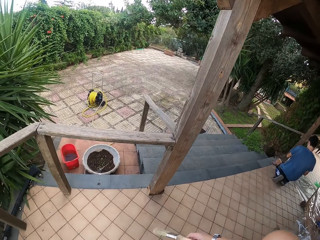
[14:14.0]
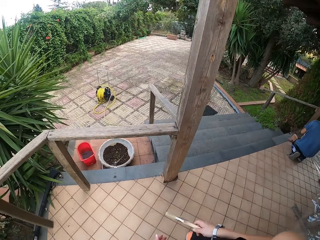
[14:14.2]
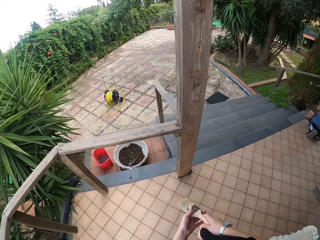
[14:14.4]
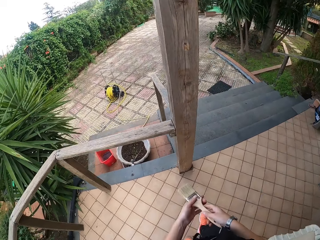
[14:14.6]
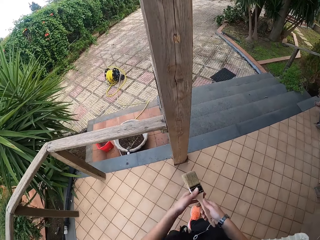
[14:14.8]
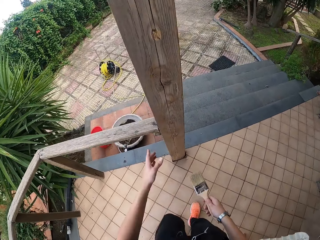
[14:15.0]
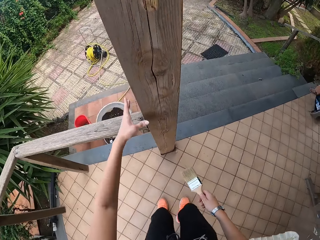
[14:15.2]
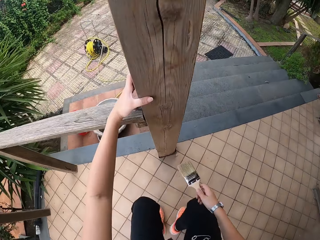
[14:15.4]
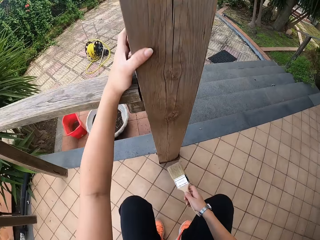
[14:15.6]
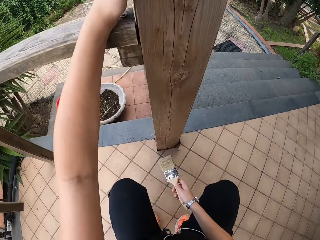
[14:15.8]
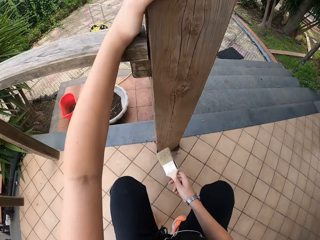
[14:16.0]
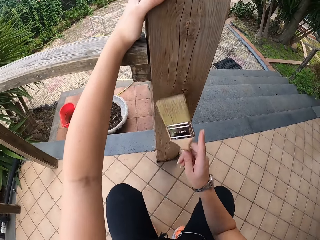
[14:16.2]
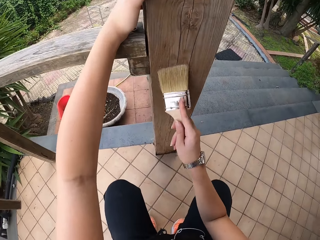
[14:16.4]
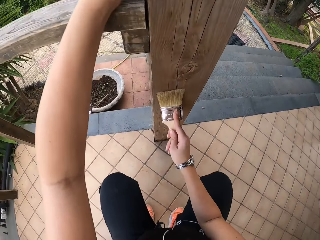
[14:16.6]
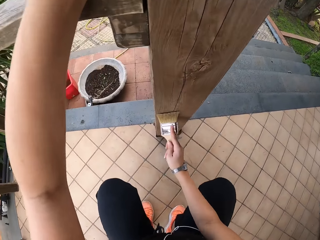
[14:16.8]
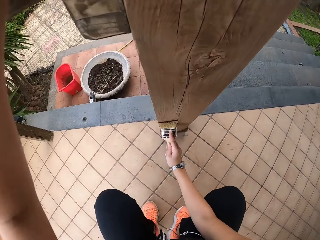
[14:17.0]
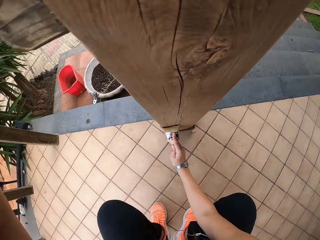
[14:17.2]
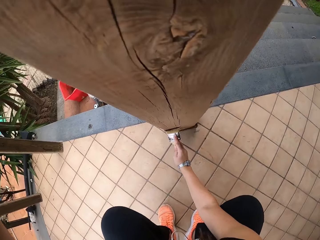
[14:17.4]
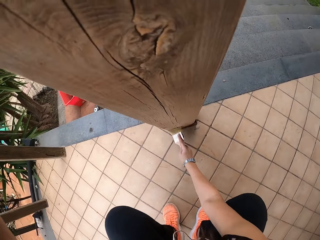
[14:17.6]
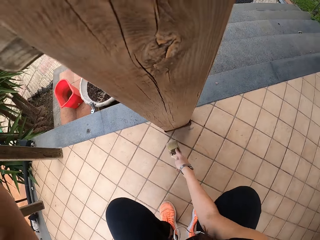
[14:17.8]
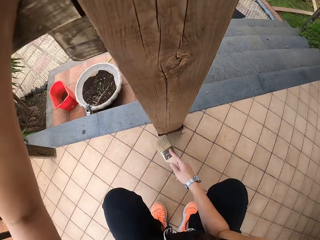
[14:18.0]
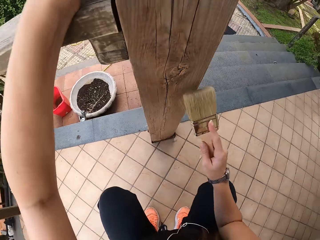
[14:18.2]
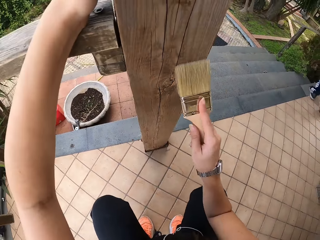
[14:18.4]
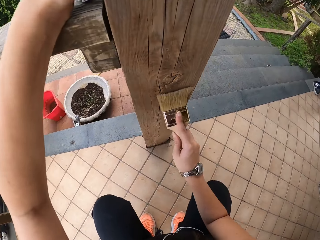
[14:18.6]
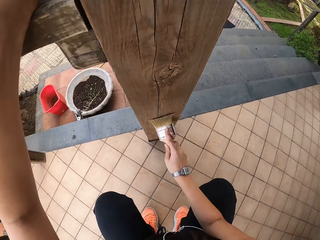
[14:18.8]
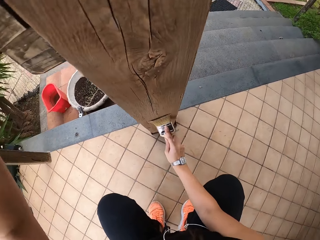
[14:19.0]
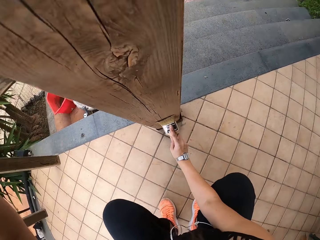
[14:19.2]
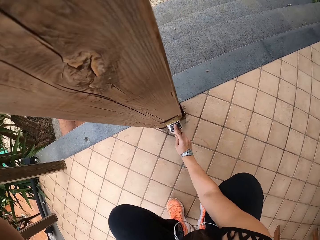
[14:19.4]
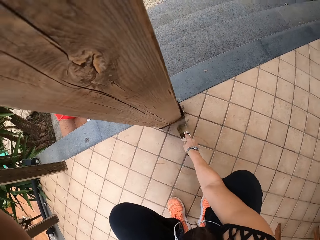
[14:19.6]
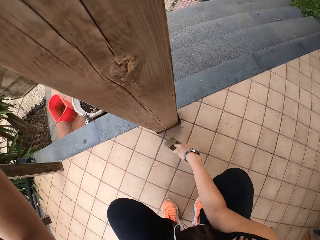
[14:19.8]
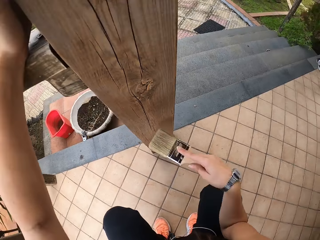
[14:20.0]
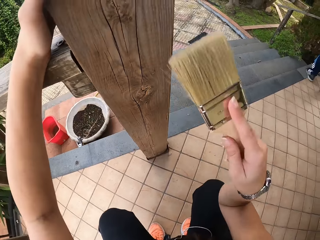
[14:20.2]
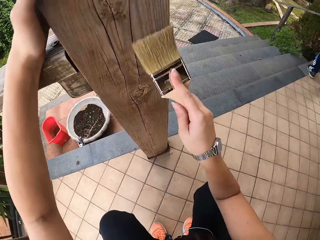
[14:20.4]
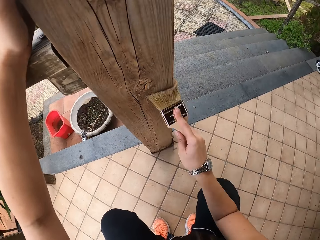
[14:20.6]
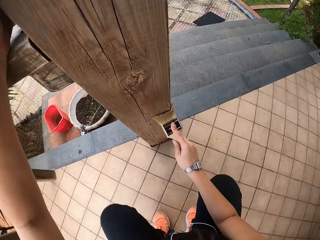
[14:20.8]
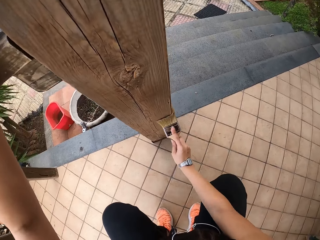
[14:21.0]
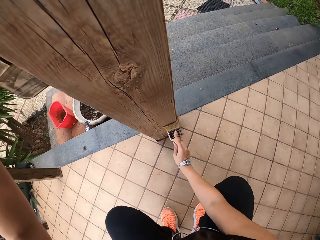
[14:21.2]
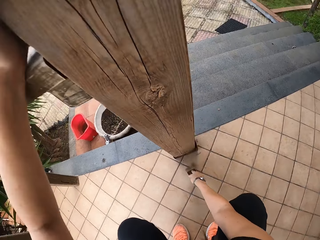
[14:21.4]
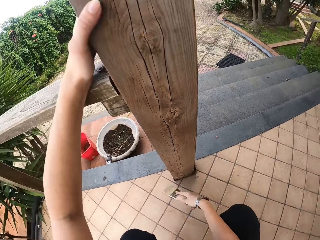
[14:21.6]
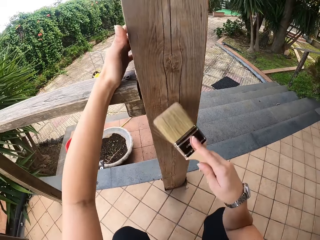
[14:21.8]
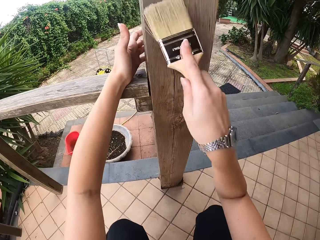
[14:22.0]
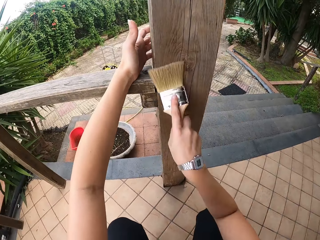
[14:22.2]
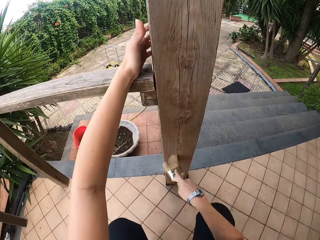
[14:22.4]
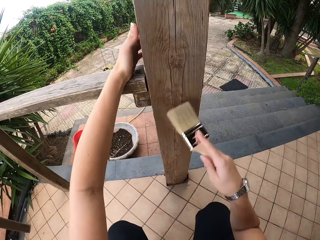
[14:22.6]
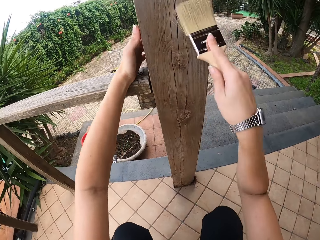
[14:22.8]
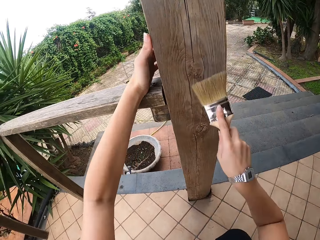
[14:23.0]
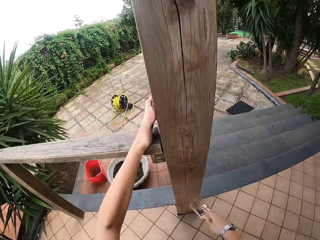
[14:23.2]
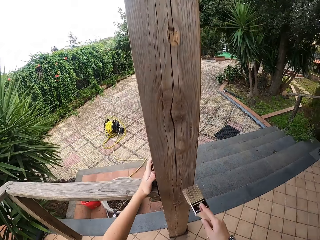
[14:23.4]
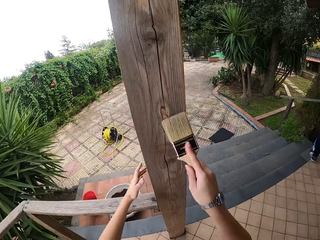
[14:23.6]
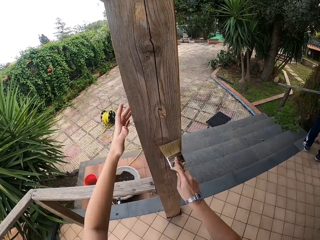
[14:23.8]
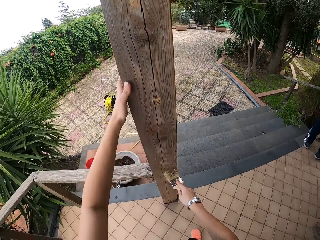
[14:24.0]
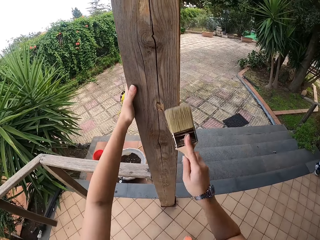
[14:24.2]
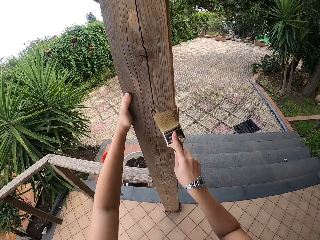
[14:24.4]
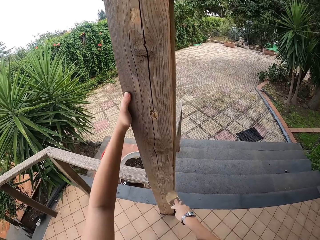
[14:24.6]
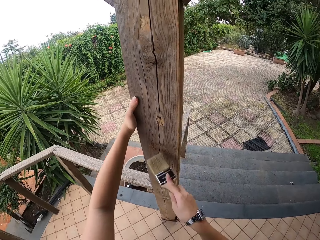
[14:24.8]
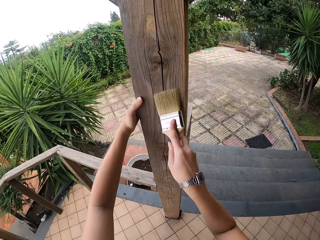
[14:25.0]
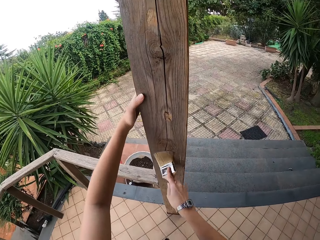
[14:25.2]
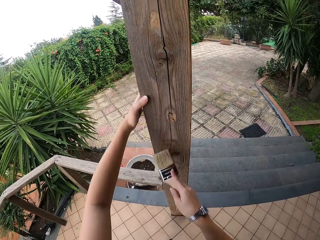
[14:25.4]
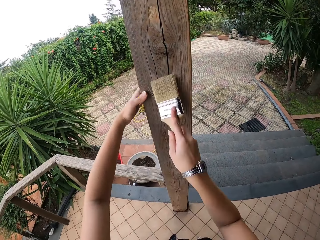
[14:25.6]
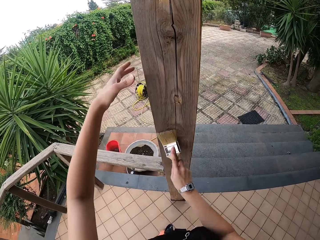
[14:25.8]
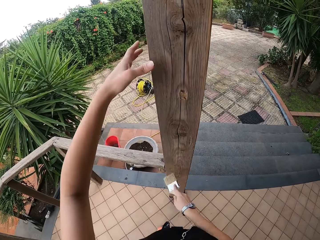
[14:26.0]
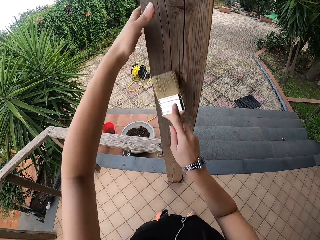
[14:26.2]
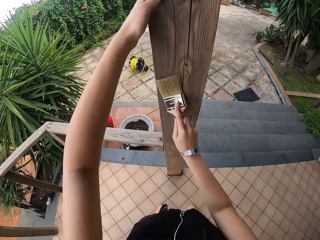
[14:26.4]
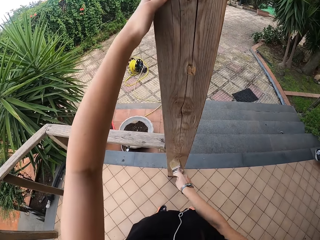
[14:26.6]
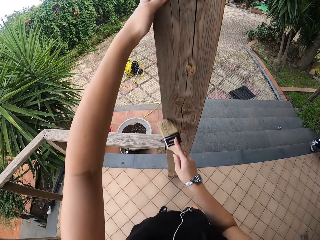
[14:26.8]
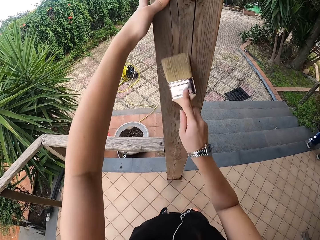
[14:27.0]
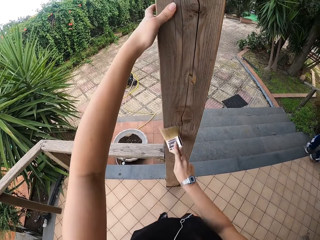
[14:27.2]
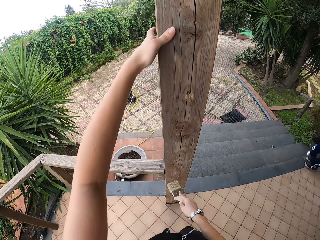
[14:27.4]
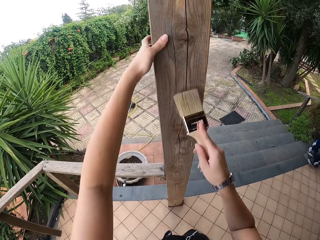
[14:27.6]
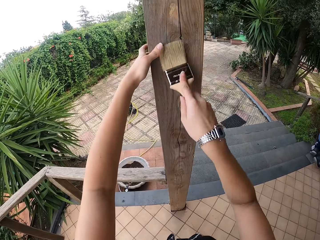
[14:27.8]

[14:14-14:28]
The camera wearer squats on the floor. They brush the wood with the paint brush. They stand up. They hold the post. They brush.

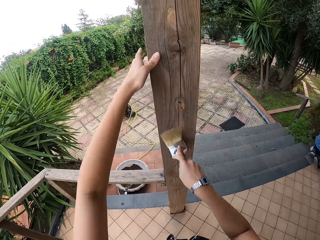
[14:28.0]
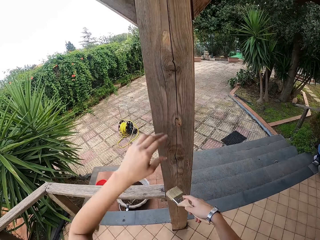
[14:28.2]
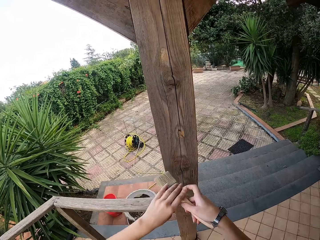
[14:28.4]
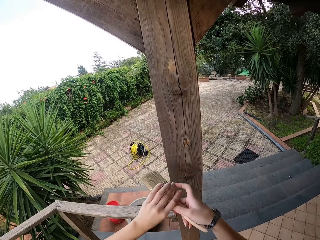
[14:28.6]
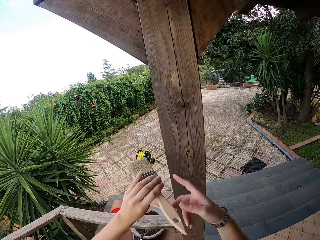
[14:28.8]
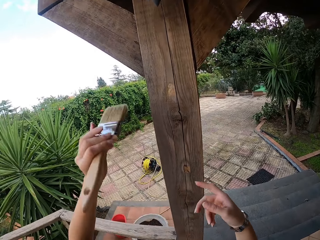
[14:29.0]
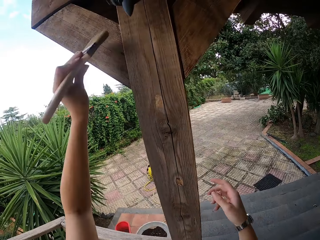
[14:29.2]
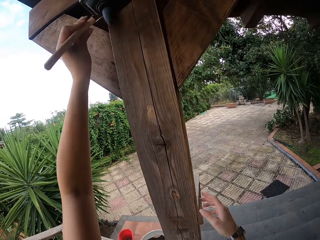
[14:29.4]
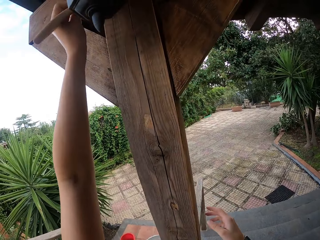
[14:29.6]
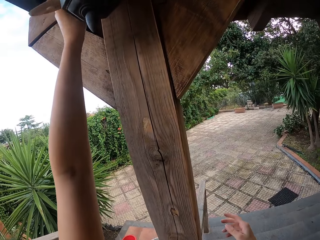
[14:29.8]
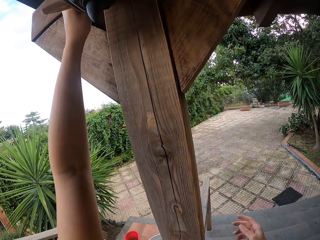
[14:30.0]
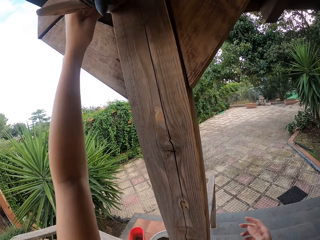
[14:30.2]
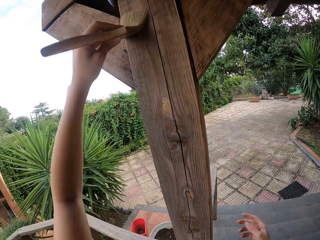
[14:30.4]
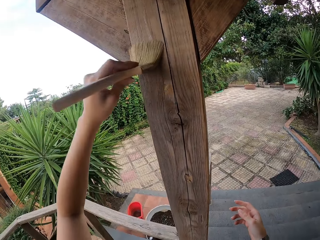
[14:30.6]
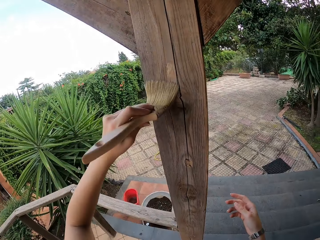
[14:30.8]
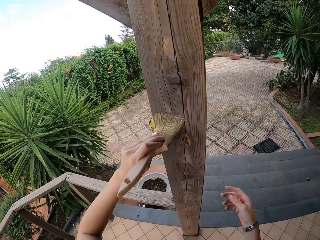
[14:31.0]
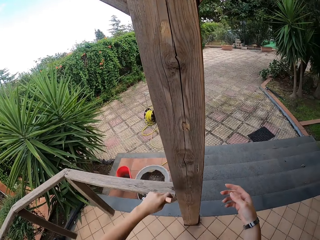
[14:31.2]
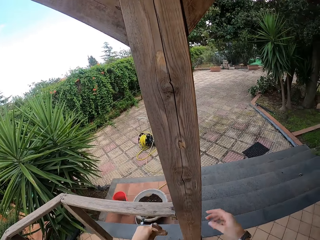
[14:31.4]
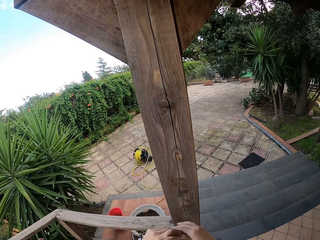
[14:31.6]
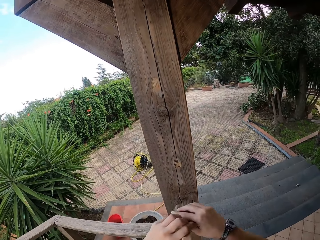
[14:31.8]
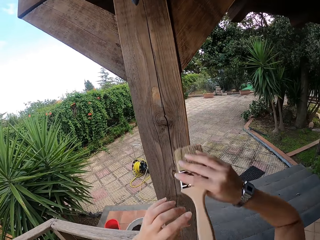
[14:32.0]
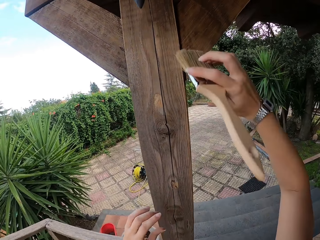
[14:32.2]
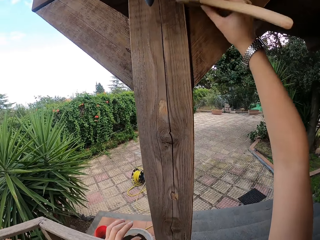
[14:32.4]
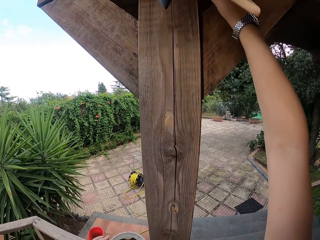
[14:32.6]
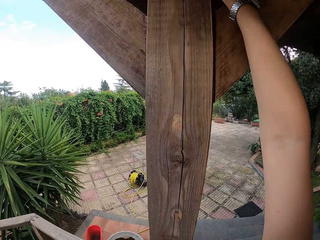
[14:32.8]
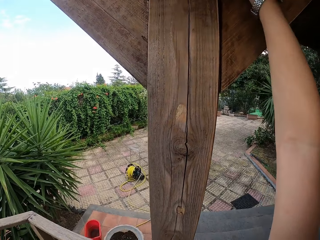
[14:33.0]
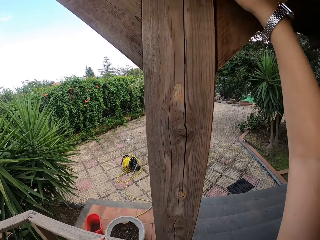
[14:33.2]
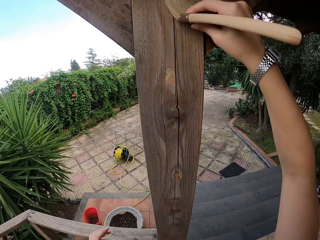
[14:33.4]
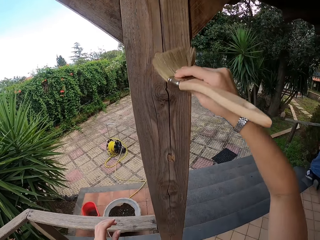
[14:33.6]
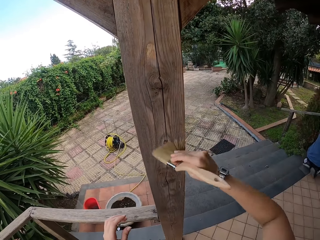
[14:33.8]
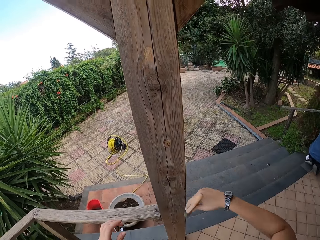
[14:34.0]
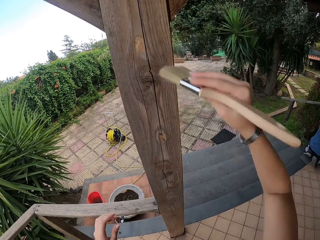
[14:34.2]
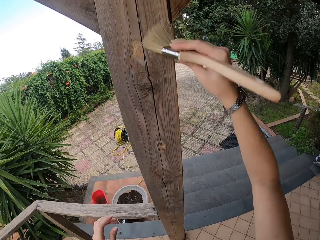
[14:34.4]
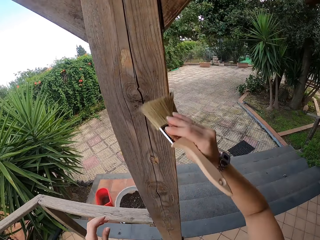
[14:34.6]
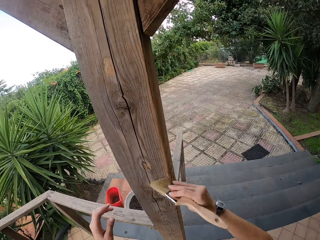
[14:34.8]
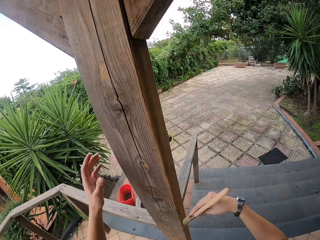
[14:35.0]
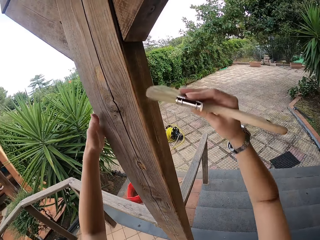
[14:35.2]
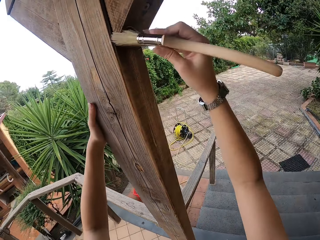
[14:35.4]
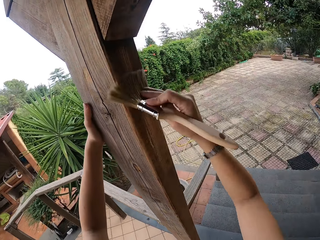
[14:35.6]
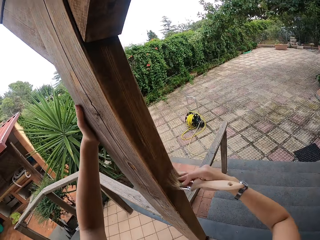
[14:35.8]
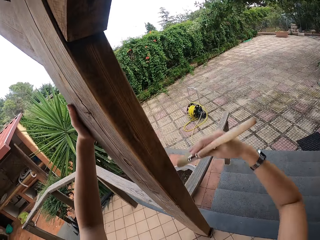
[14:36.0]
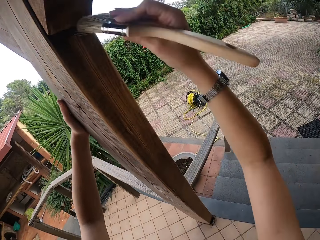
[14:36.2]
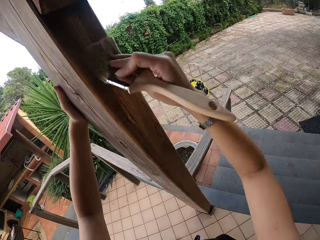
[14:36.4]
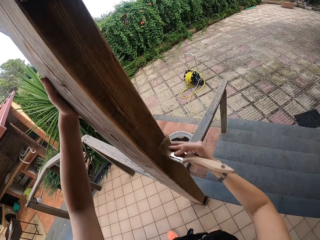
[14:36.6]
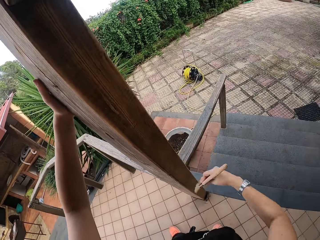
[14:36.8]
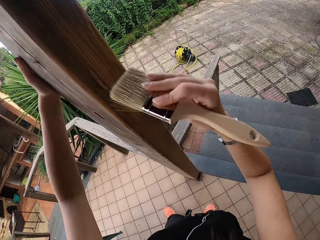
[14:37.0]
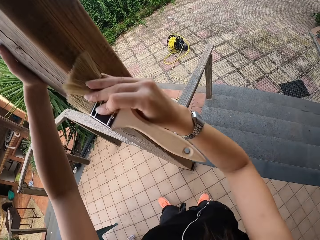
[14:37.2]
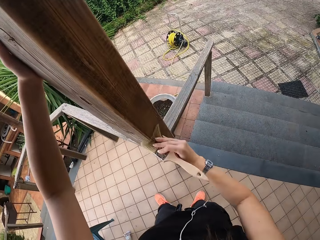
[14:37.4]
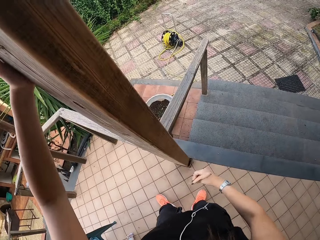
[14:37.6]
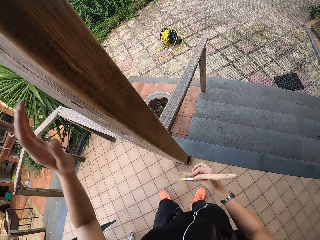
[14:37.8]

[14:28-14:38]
The camera wearer transfers the paint brush to the left hand. They brush the wood with the paint brush. They raise the hand. They transfer the paint brush to the right hand. They brush the wood with the paint brush. They raise the hand. They hold the wood.
